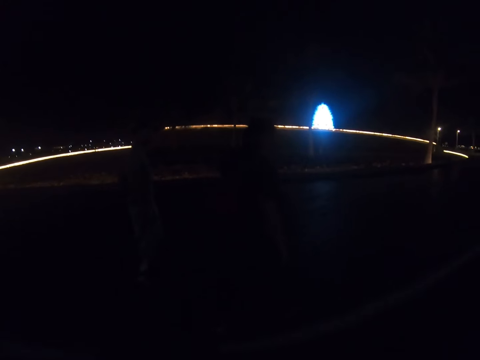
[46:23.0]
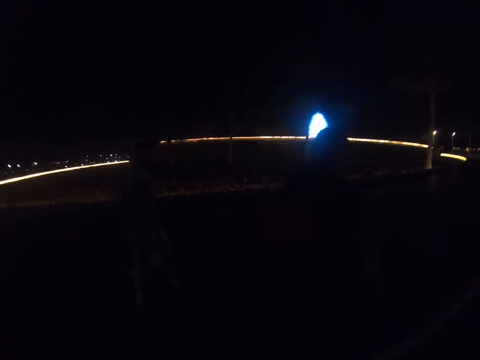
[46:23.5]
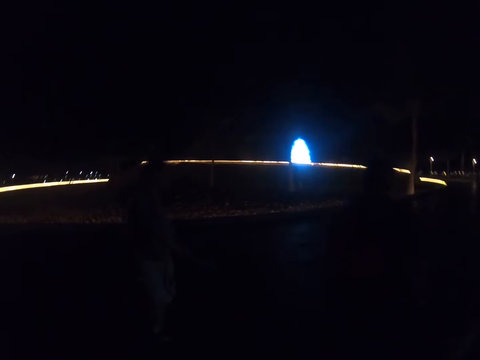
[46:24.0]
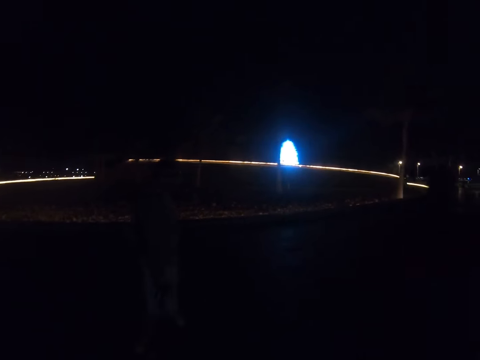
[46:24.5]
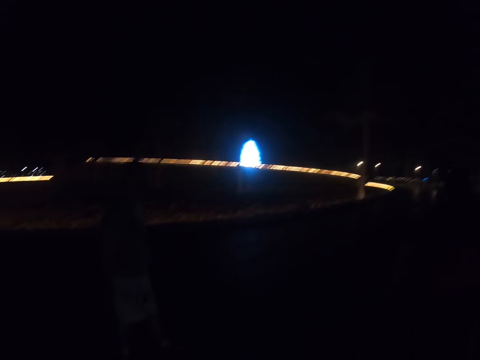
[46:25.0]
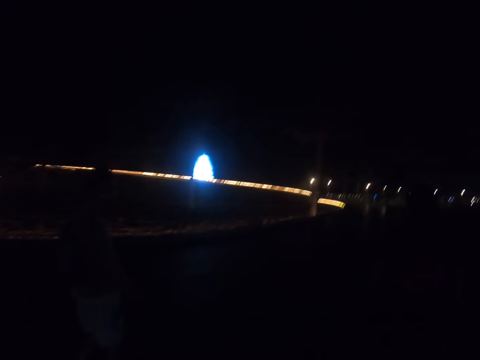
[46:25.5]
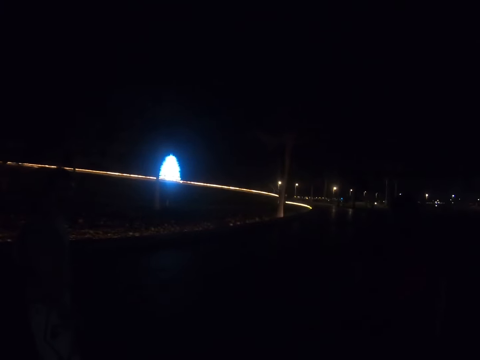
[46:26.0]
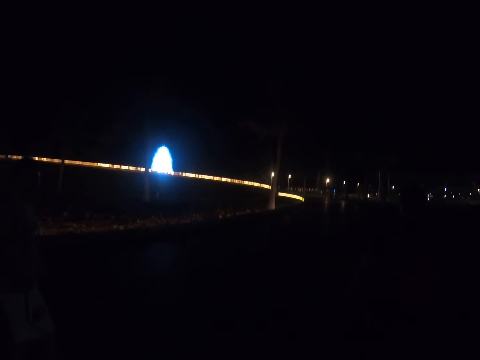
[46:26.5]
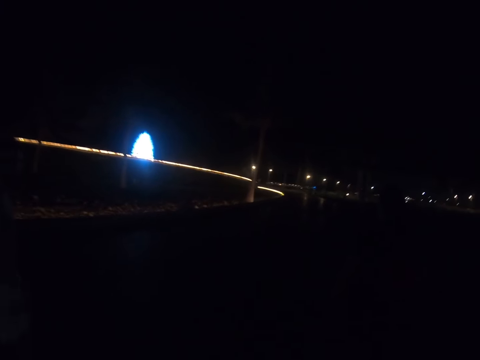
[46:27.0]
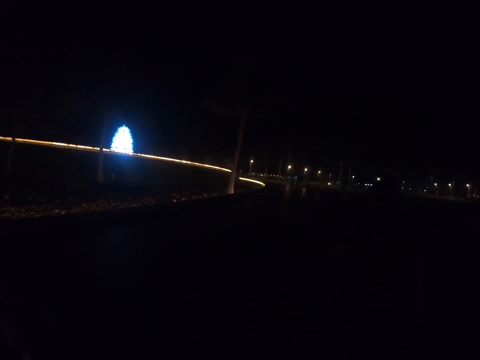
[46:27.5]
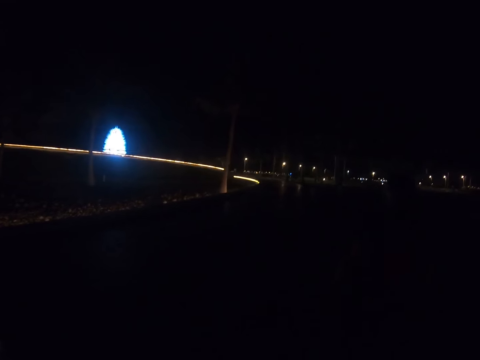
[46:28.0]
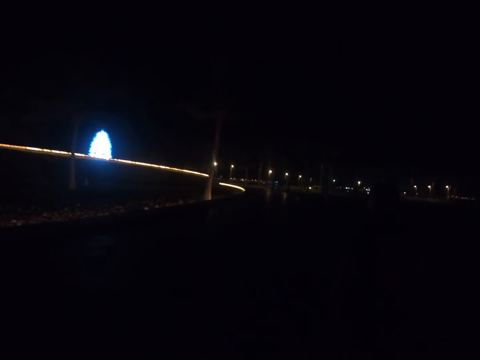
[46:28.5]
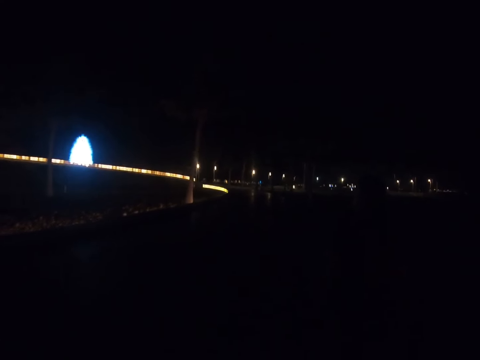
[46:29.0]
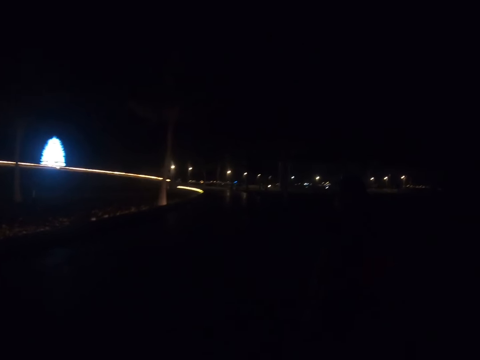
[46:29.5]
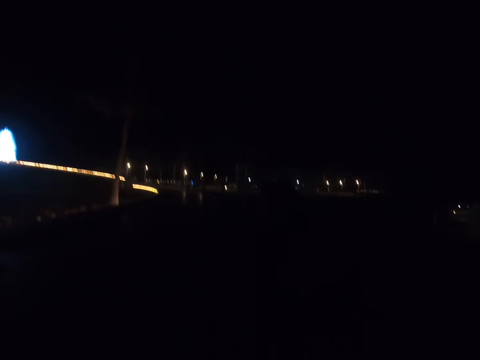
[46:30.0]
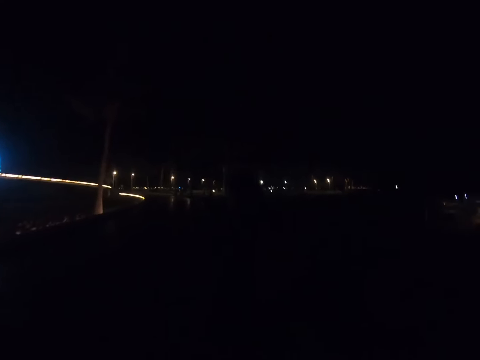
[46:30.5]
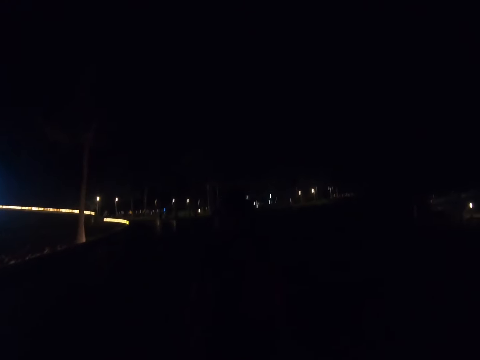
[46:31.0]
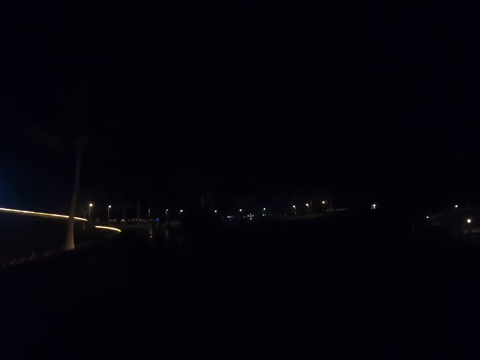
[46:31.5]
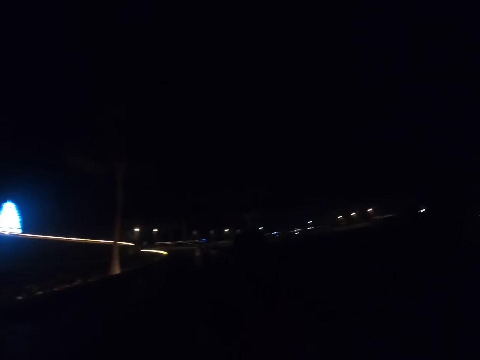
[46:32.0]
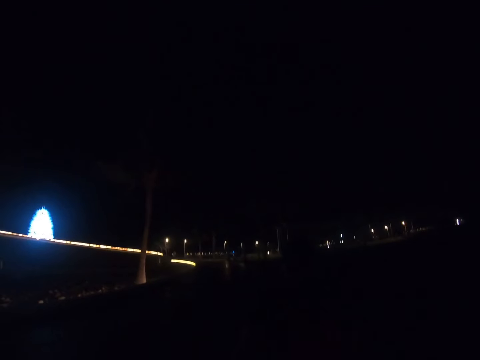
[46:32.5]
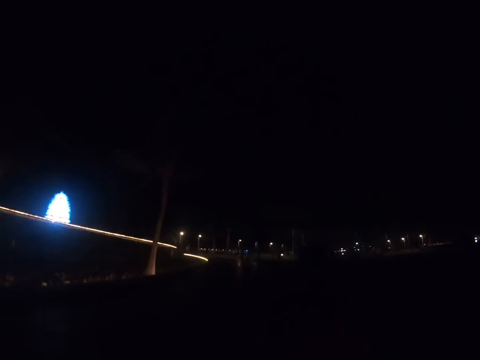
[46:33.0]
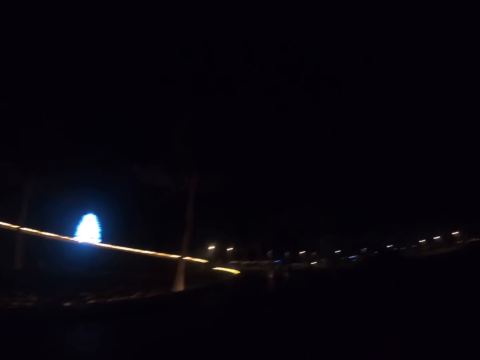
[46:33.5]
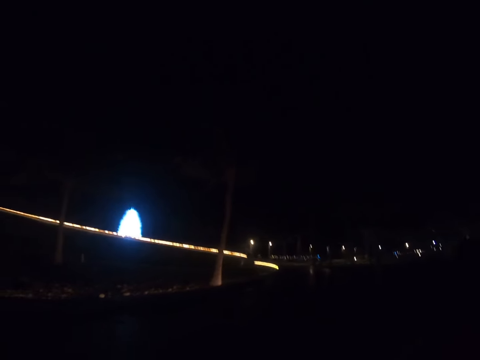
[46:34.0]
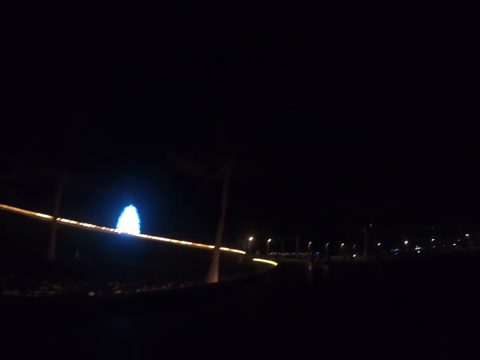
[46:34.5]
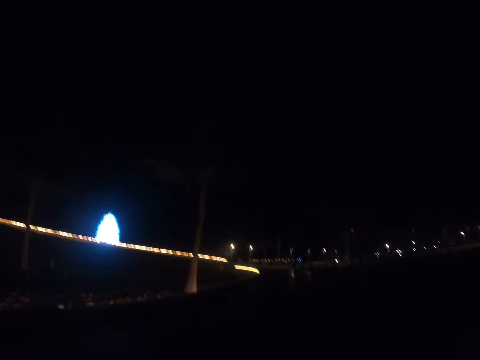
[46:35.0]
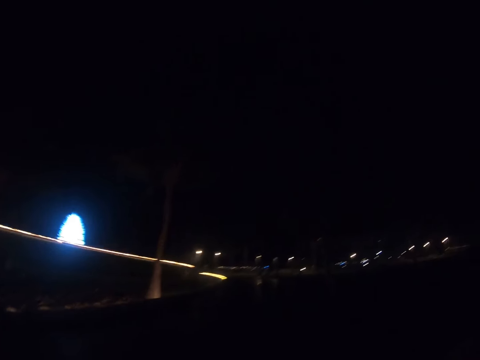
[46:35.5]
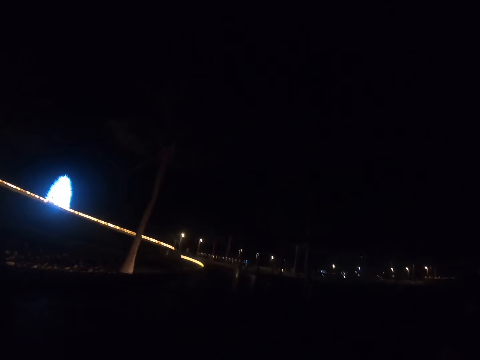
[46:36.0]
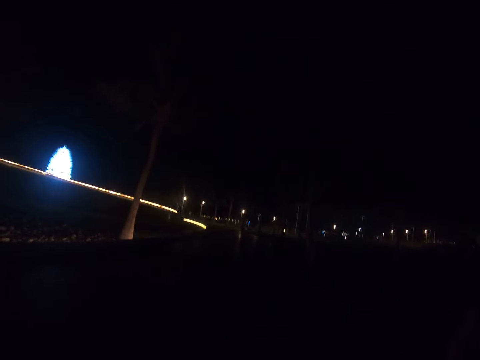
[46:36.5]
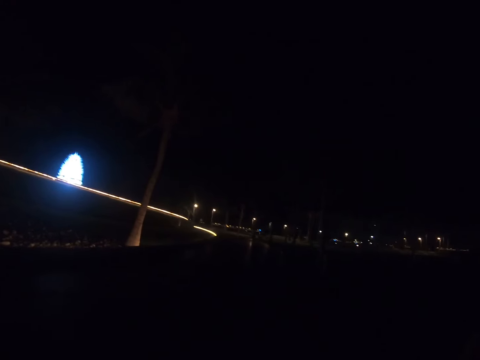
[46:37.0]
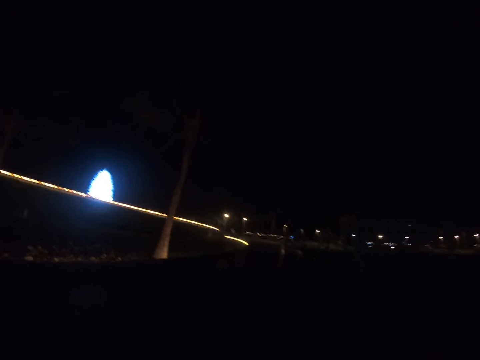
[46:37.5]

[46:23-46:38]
A man swings a bottle. The camera wearer turns right on the road.

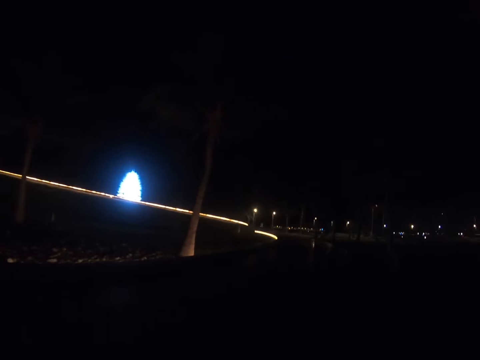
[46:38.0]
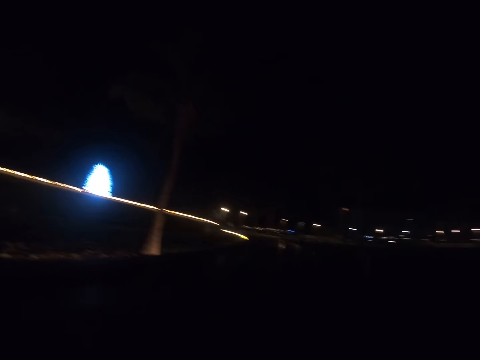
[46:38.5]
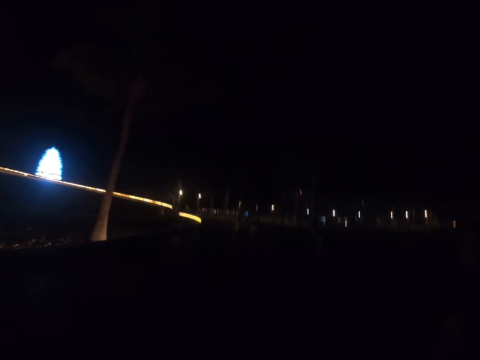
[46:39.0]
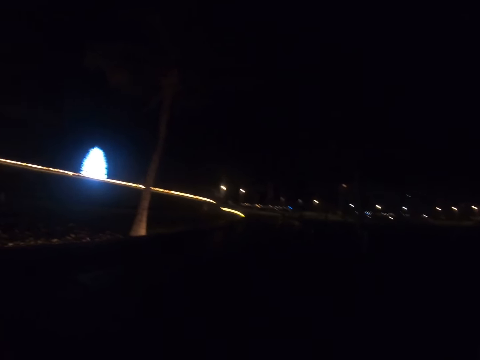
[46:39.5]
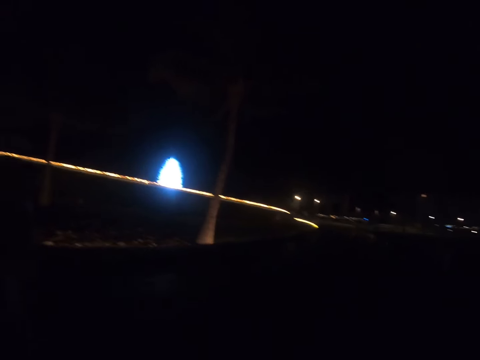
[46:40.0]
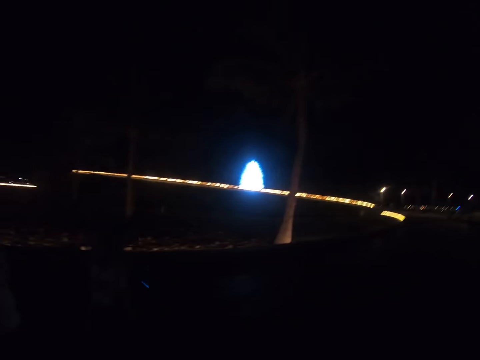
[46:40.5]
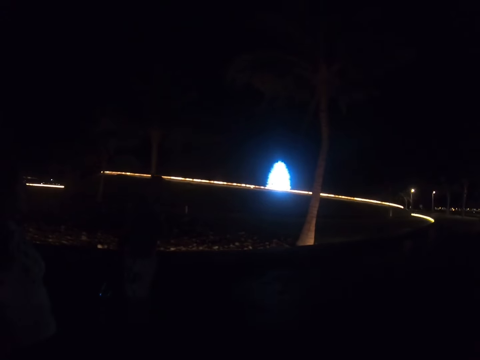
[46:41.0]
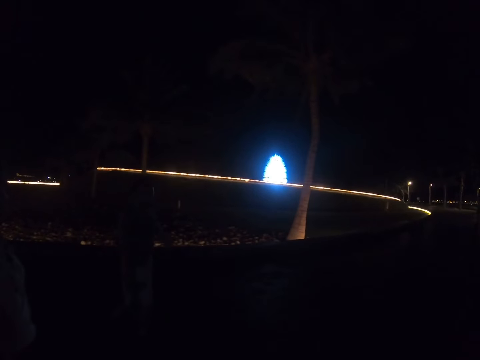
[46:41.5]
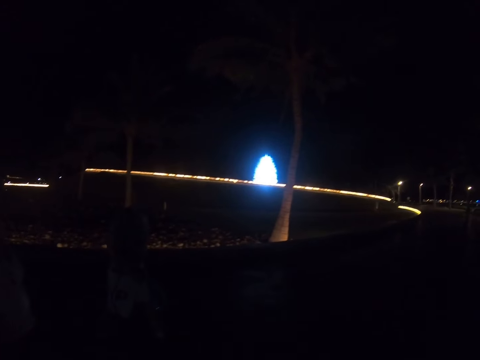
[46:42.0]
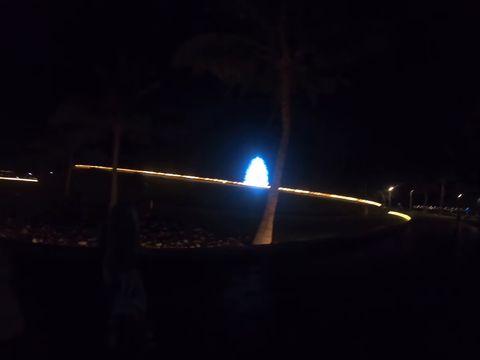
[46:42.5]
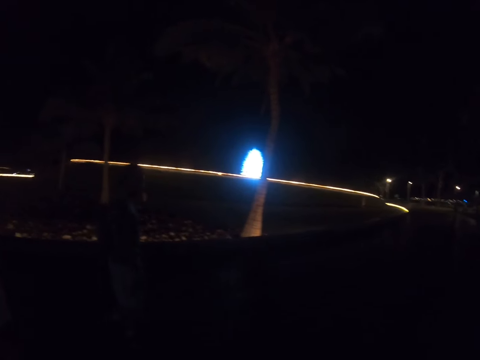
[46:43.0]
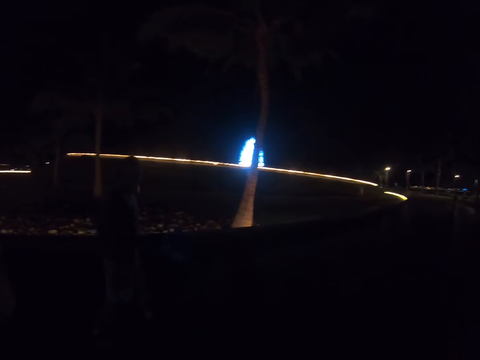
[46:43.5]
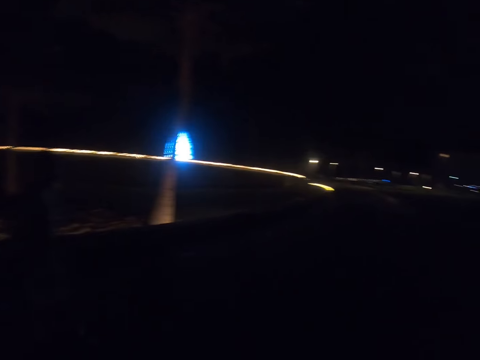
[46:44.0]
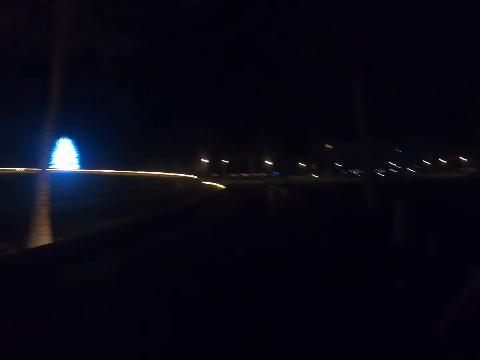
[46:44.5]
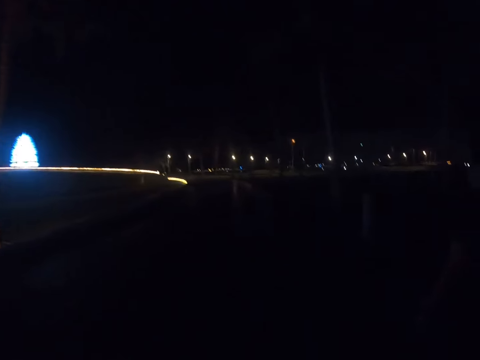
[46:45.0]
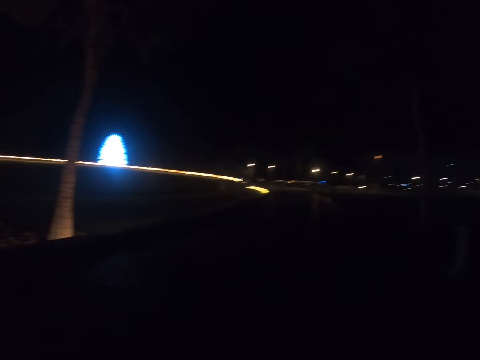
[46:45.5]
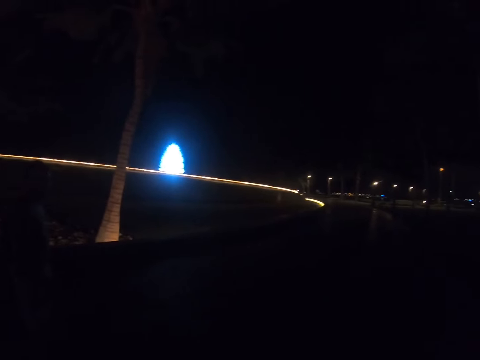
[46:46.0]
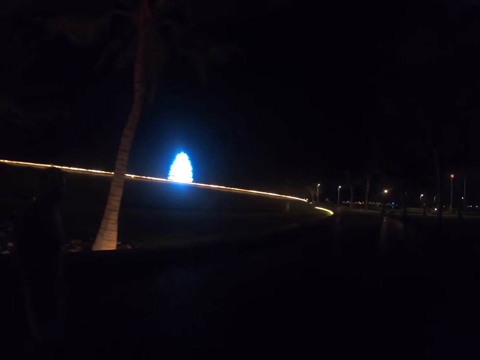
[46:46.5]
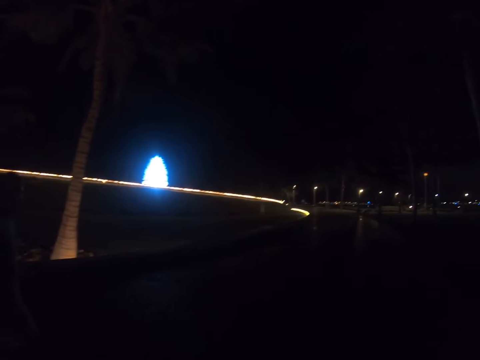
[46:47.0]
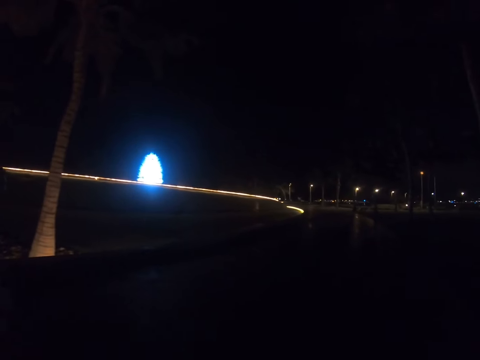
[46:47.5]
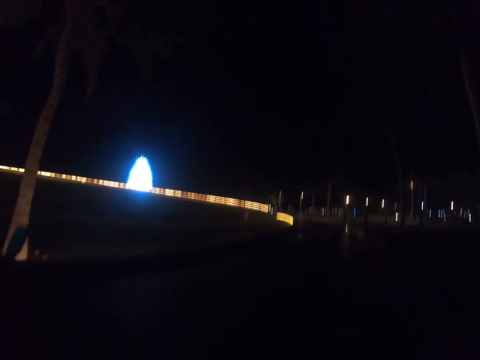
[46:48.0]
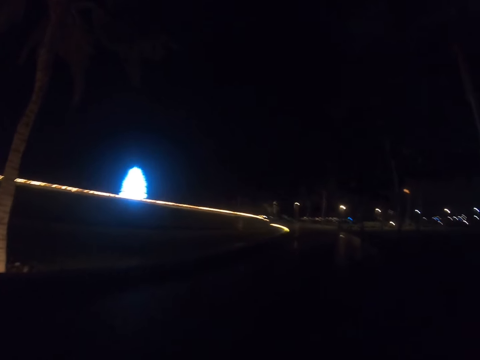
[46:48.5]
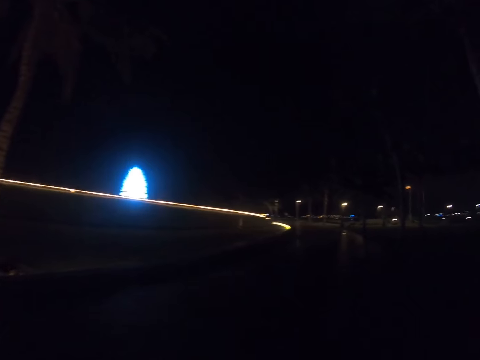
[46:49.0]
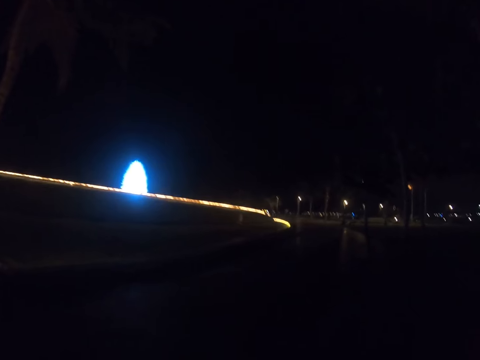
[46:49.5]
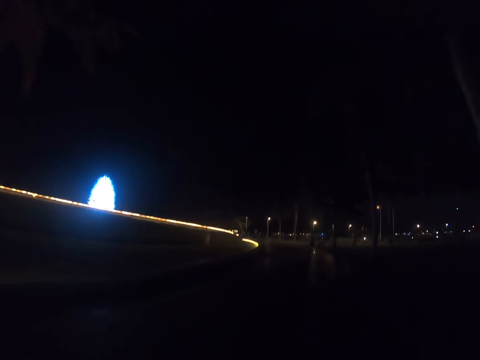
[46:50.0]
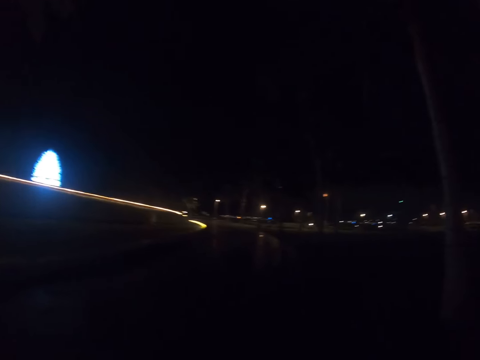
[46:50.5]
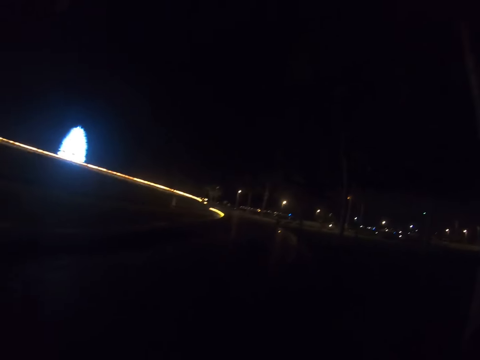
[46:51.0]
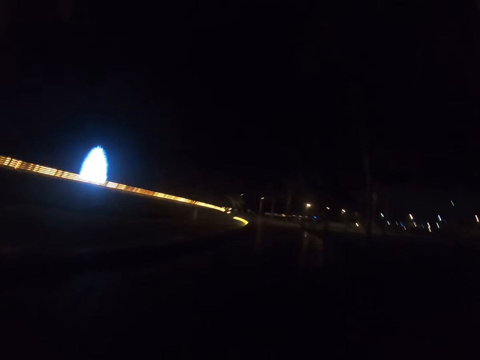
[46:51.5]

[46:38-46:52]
The camera wearer converses with a person.
